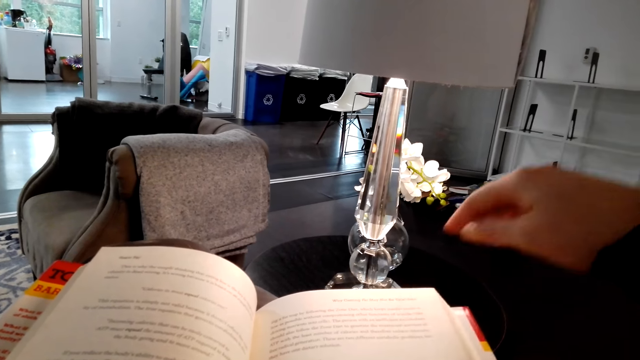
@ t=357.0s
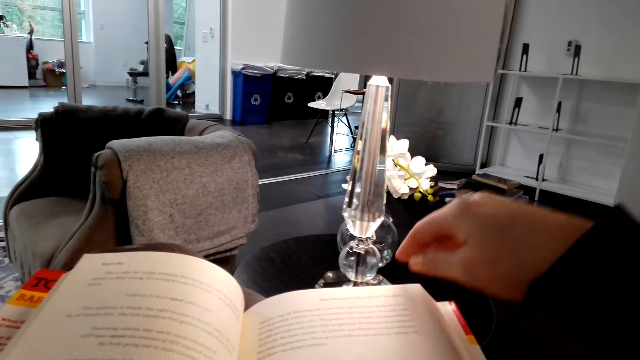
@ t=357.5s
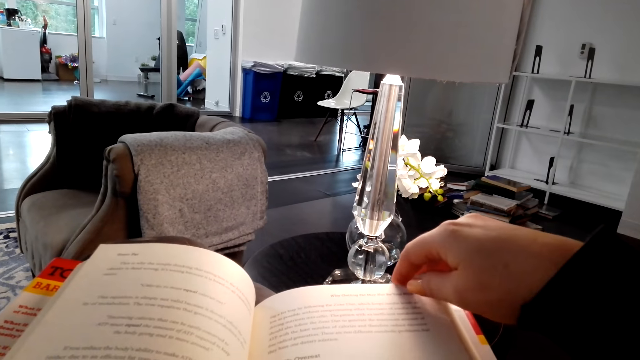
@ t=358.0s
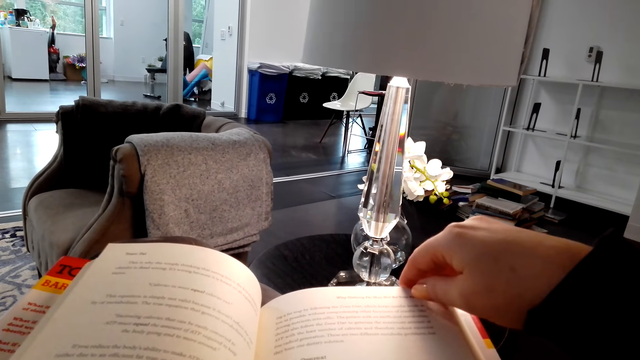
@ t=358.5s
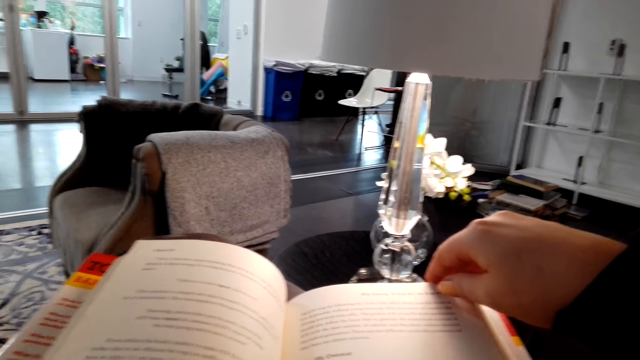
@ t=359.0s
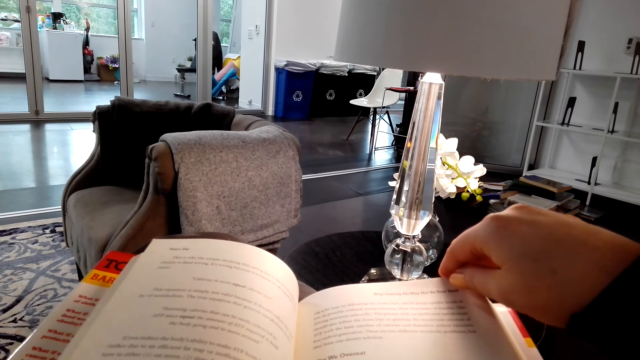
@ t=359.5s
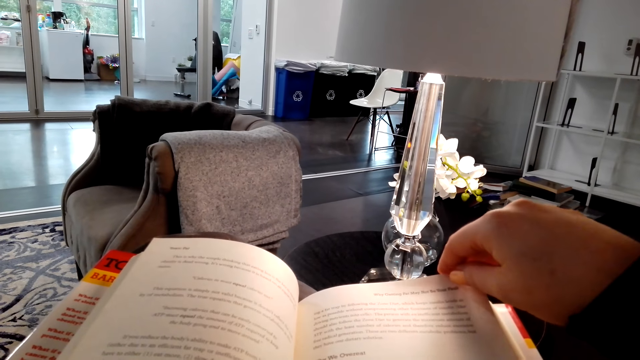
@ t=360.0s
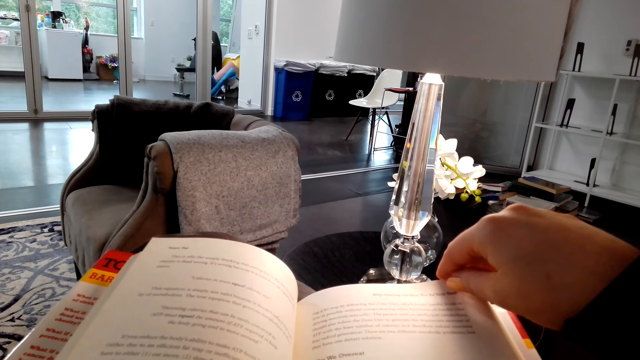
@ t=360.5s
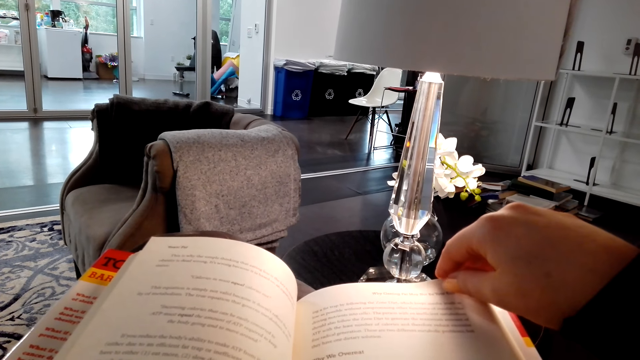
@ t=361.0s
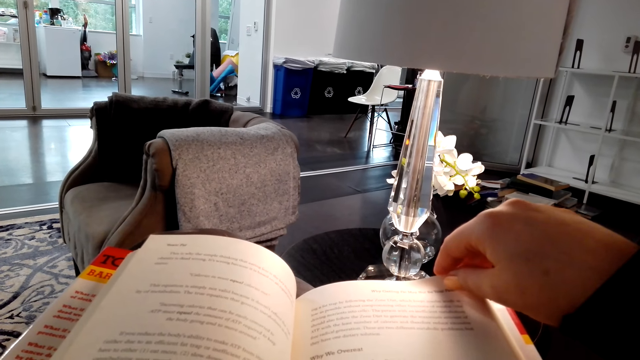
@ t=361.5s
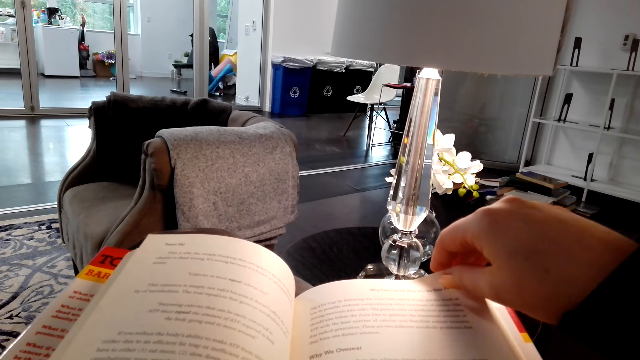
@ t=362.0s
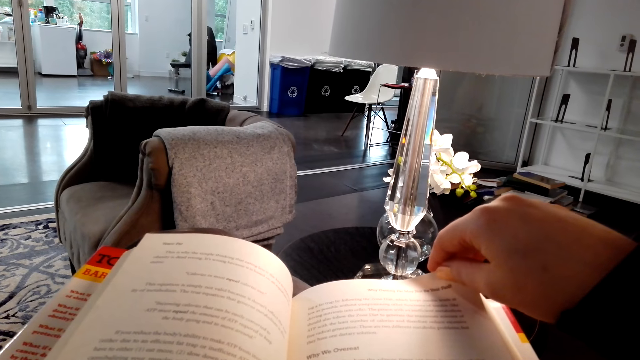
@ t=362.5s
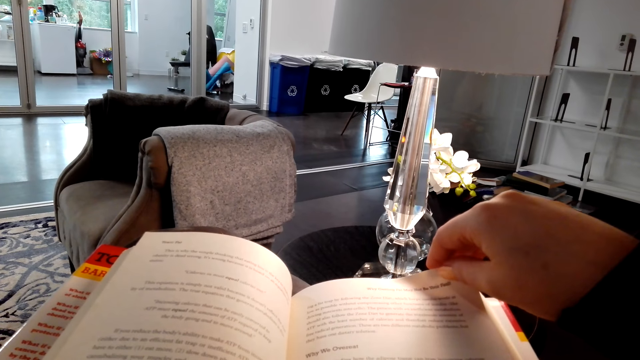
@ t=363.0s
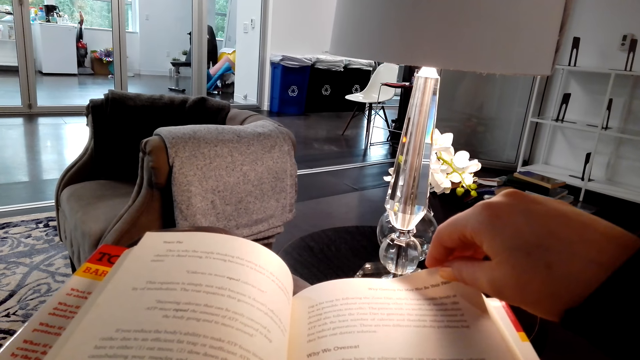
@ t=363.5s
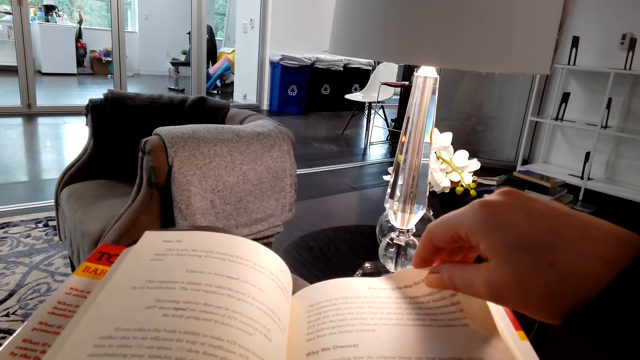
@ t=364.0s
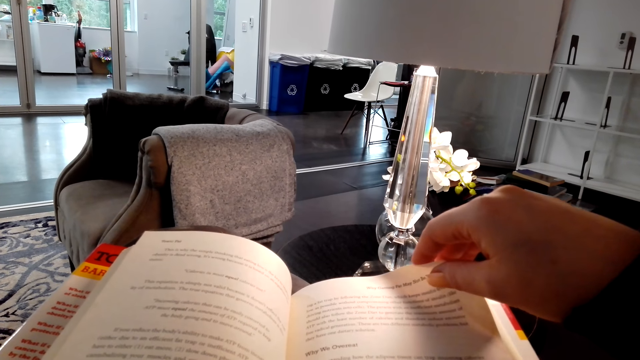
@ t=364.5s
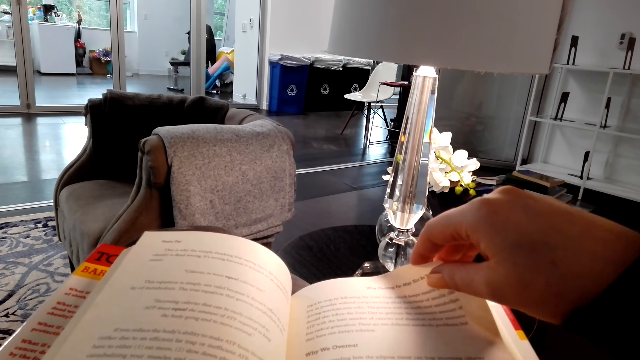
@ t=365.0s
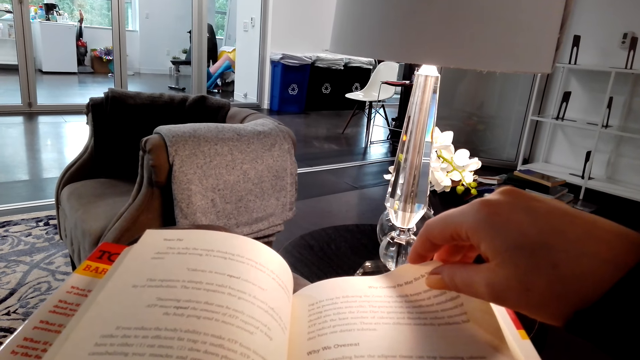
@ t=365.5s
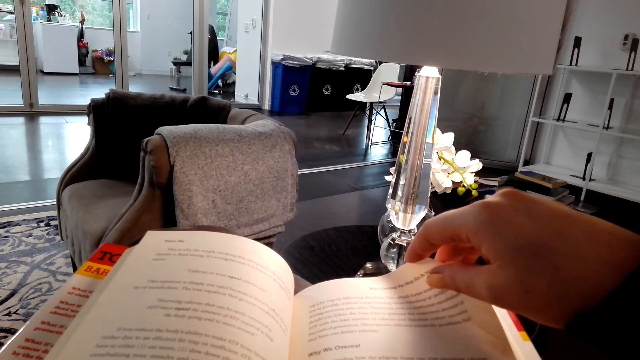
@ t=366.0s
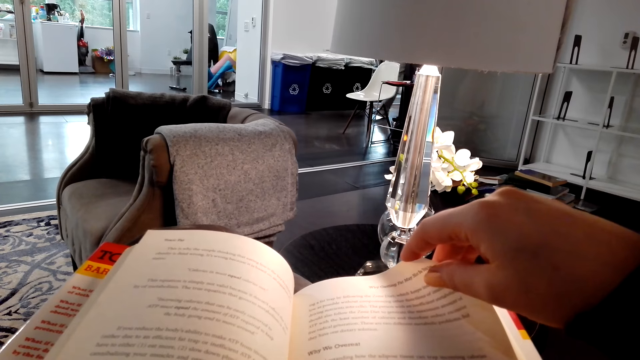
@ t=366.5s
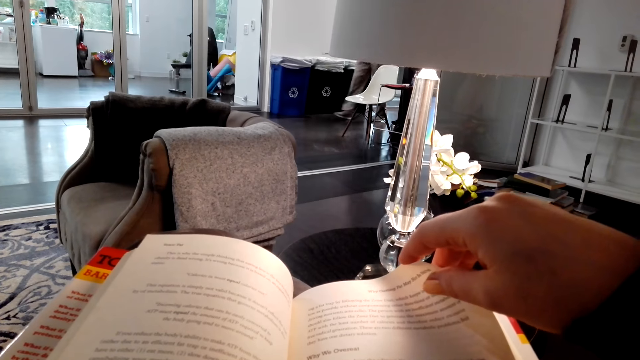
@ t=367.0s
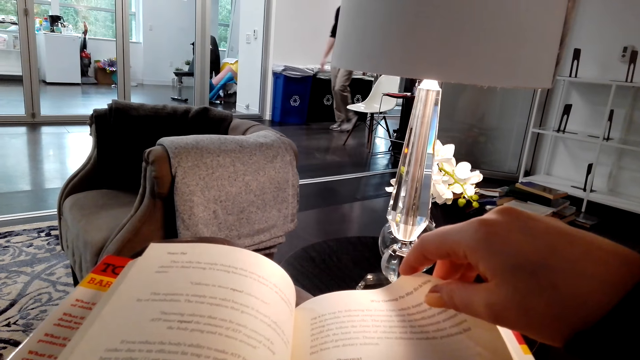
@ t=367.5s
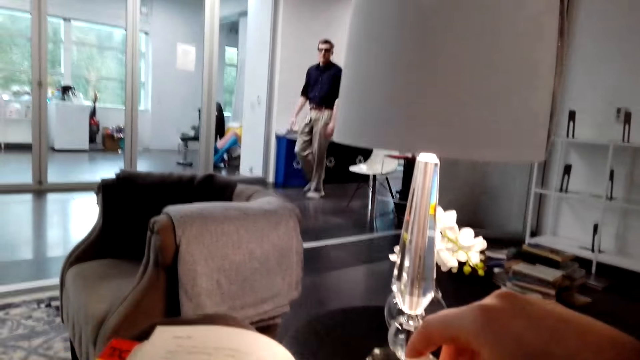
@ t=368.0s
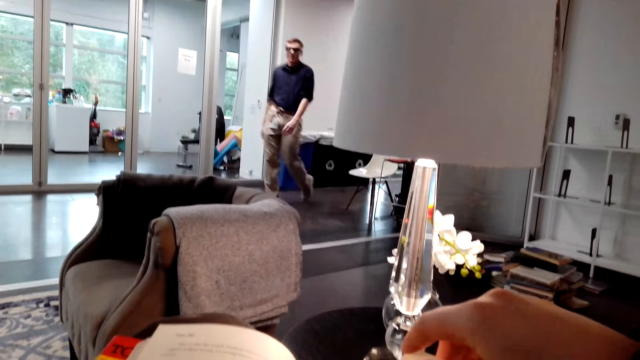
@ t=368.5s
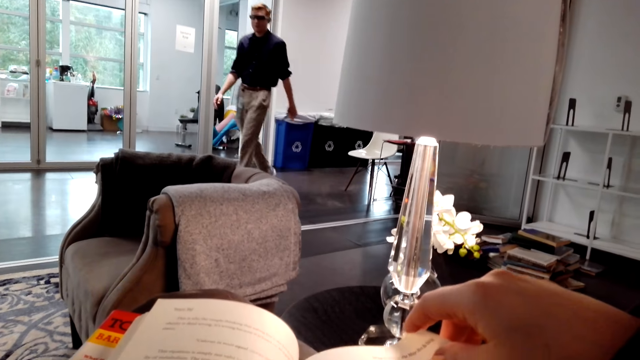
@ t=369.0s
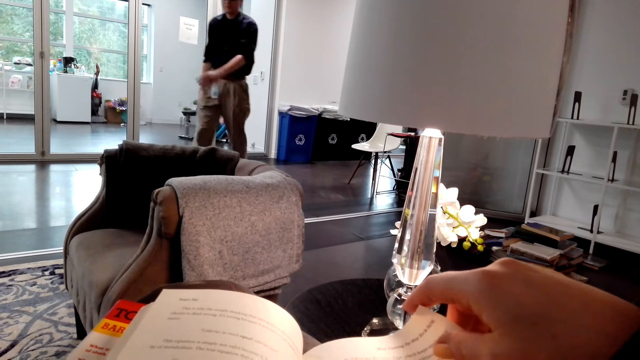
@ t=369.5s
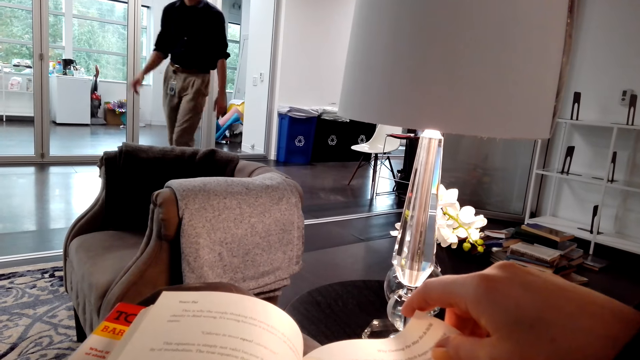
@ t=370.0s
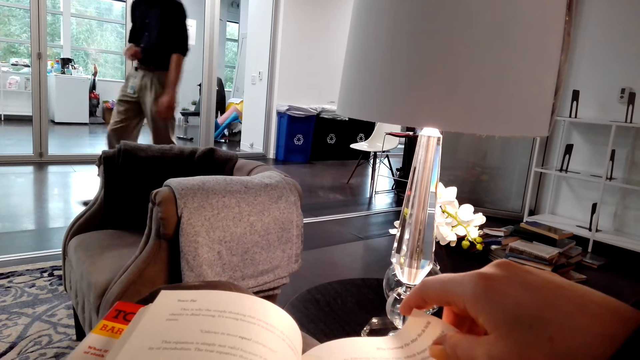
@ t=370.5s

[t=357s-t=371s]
The camera wearer touches the book page. A man walks on the floor.

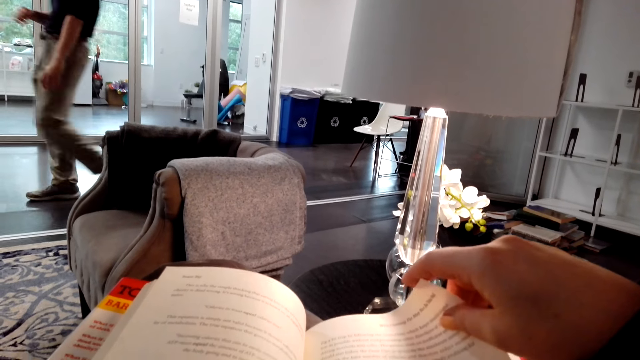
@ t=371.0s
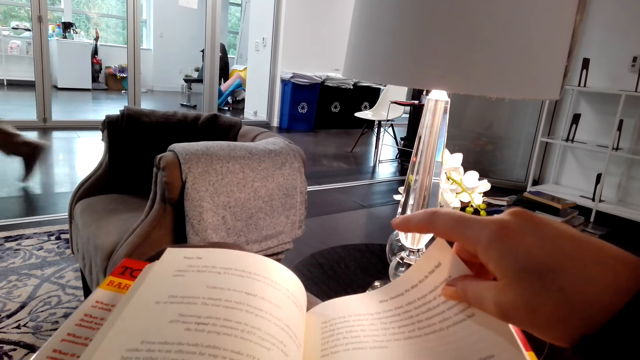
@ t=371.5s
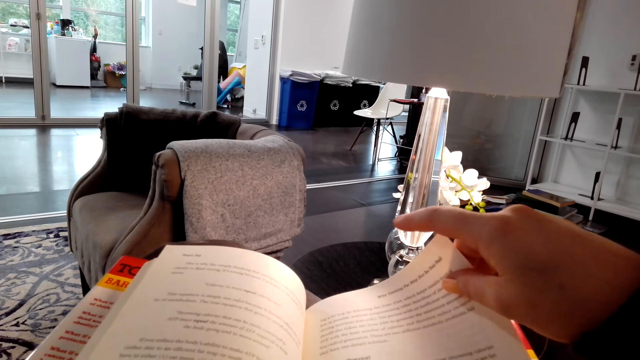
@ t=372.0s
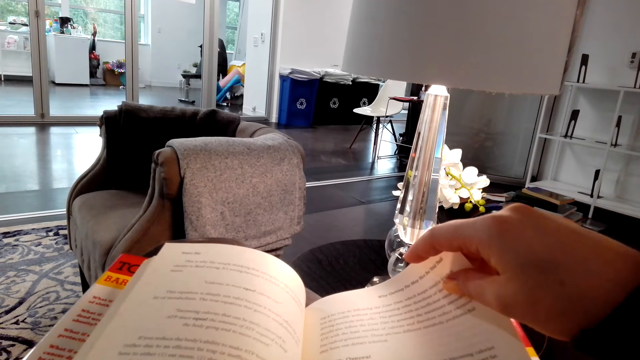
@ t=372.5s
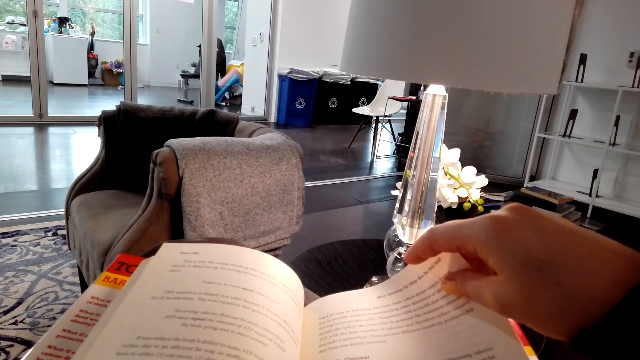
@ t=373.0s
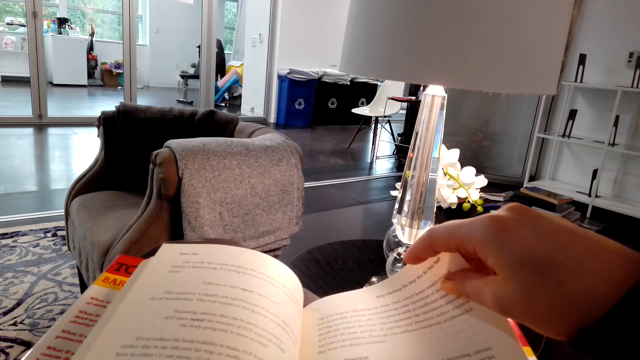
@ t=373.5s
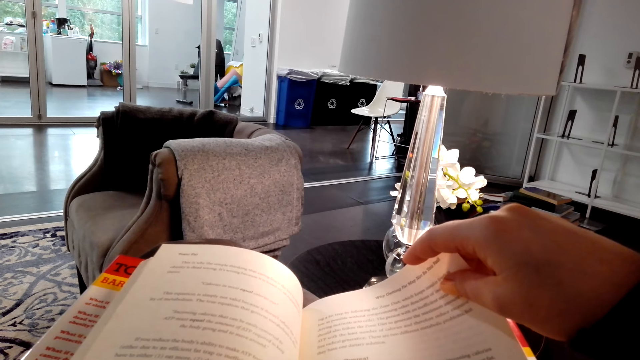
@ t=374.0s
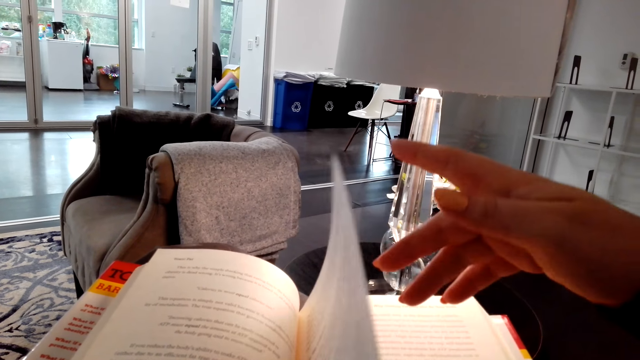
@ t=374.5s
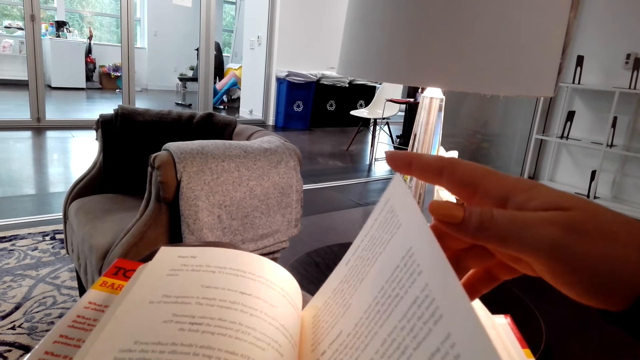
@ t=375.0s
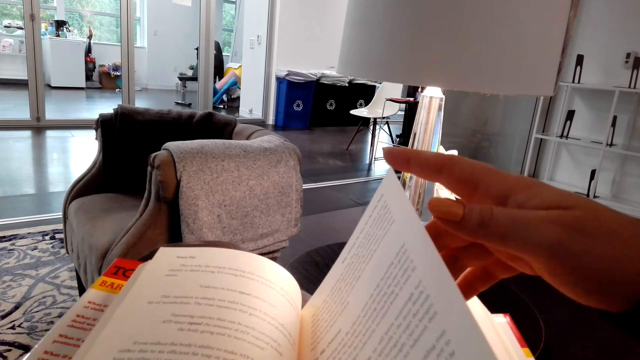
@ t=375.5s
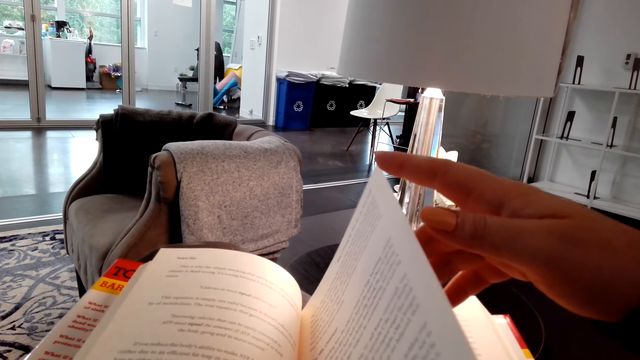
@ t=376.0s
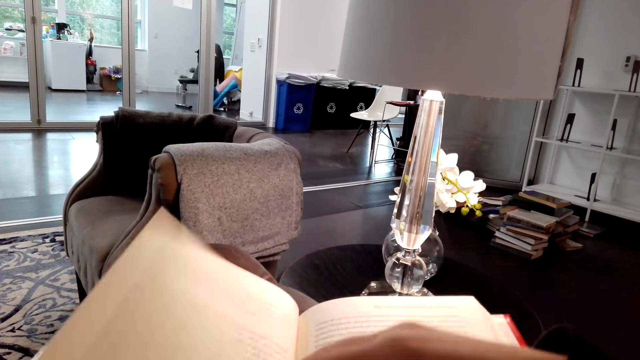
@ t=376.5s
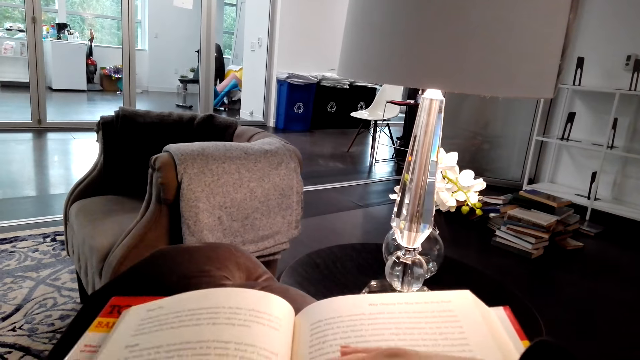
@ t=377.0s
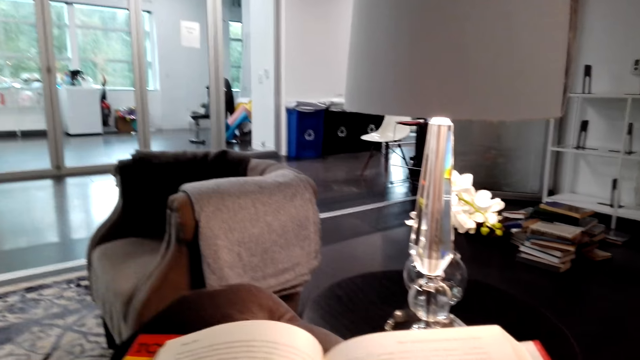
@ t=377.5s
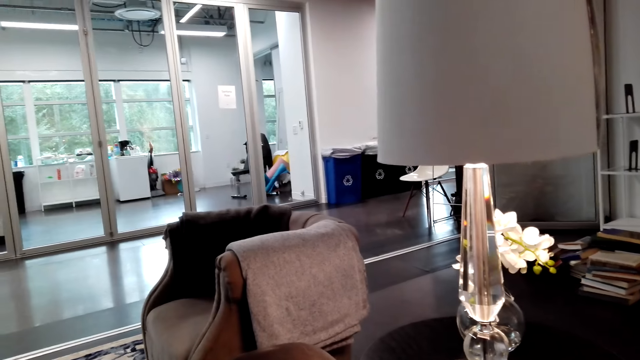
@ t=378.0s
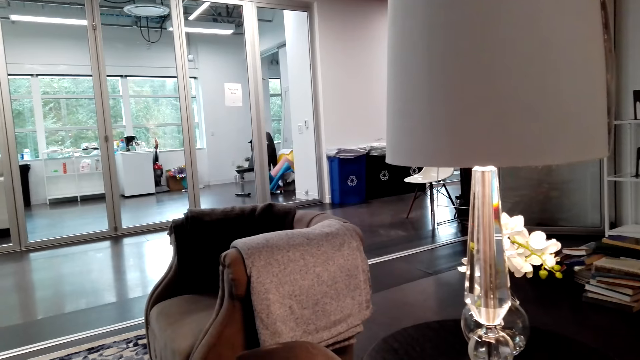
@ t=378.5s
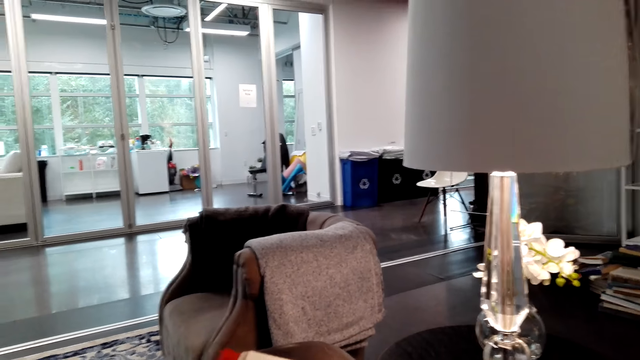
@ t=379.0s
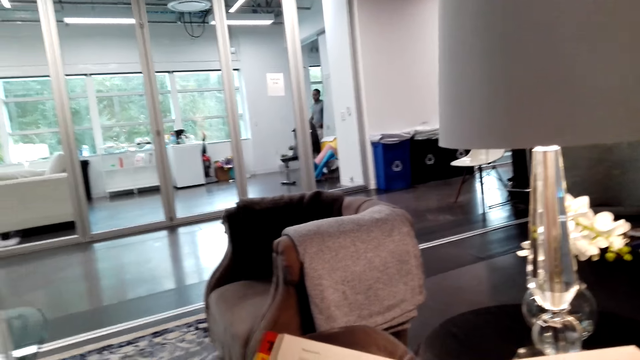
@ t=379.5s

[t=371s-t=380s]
The camera wearer opens the story book with her right hand. She turns the book page. She reads the story book.
